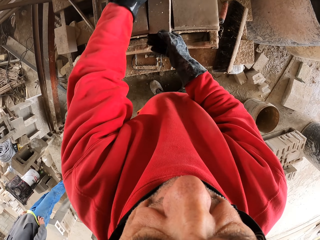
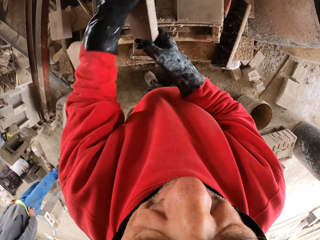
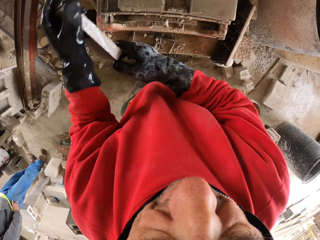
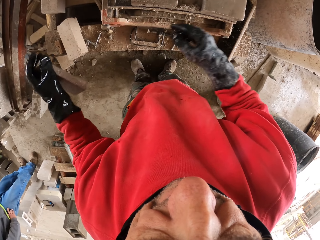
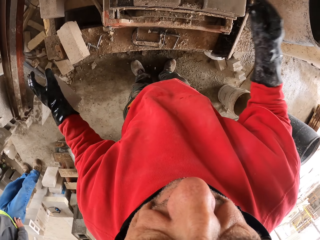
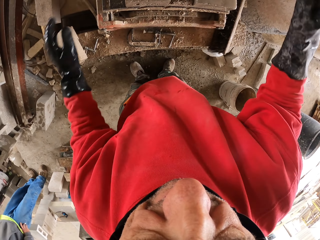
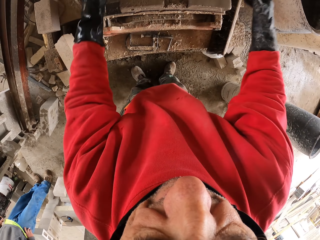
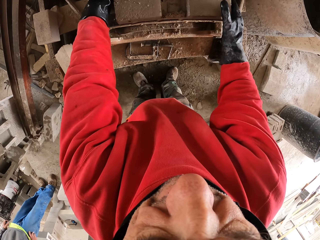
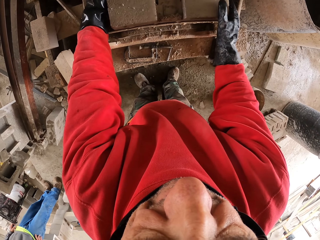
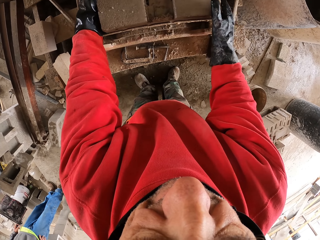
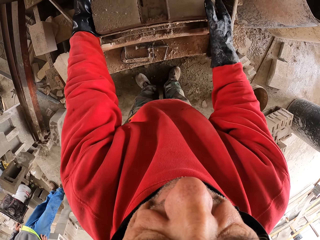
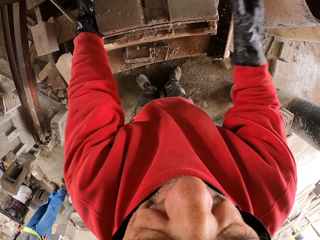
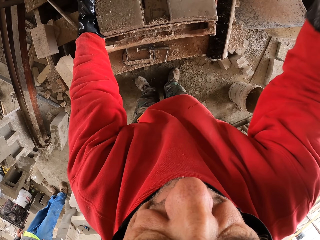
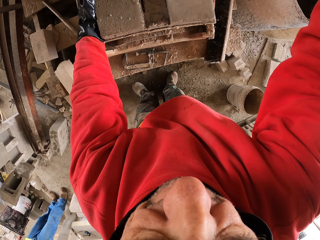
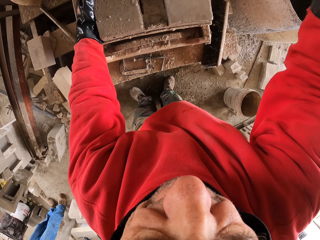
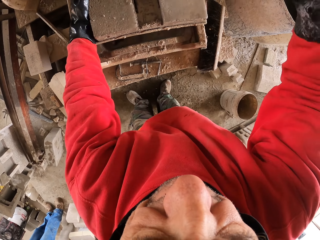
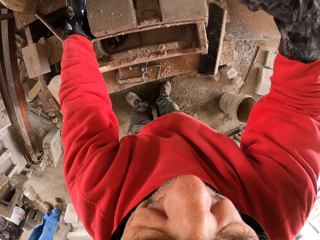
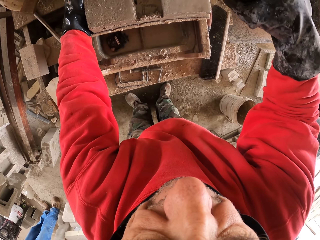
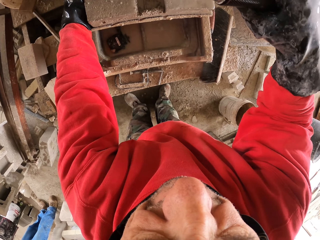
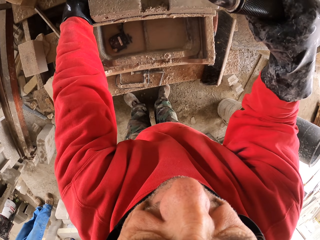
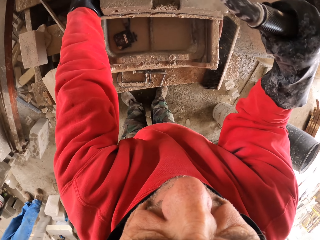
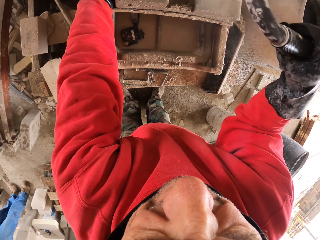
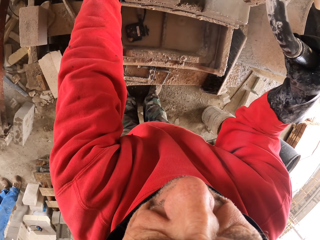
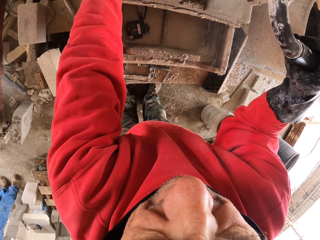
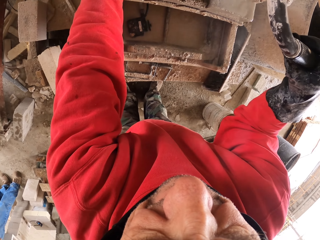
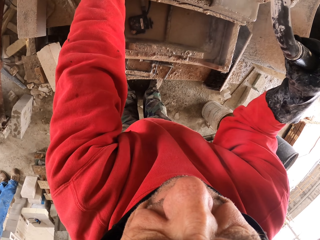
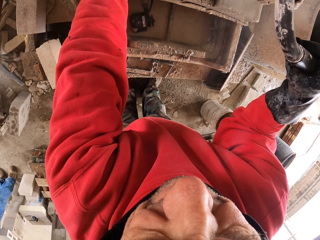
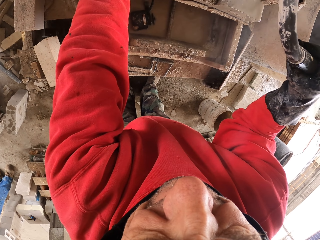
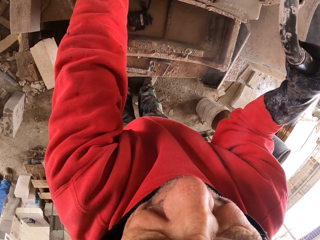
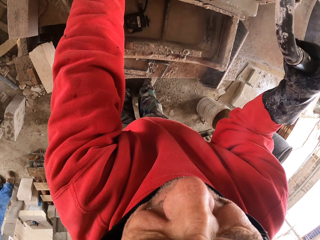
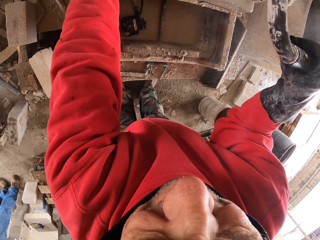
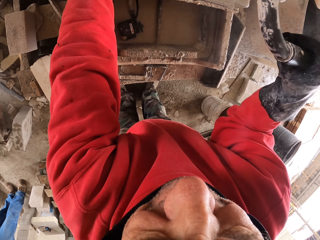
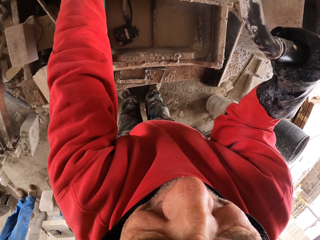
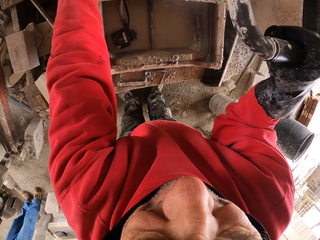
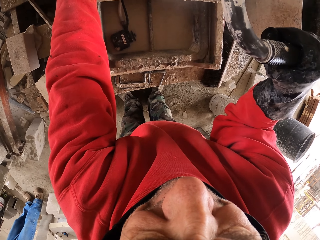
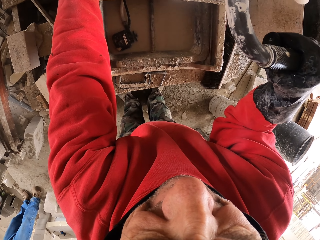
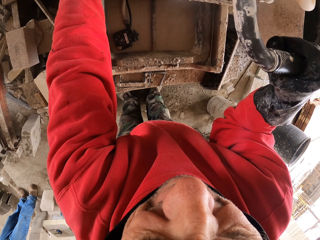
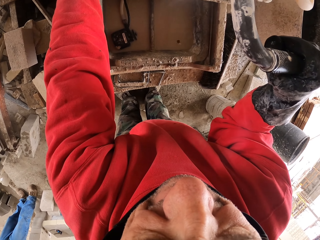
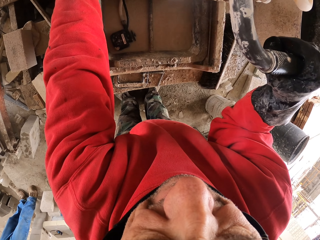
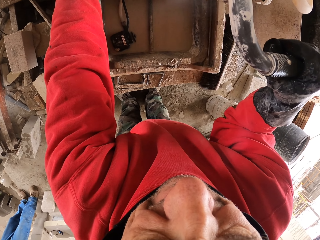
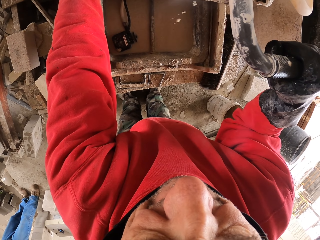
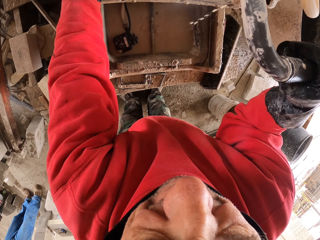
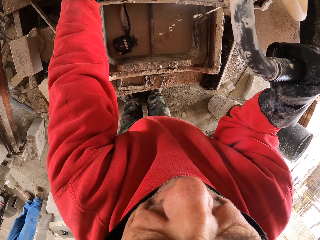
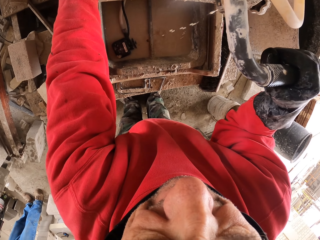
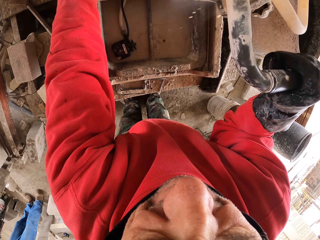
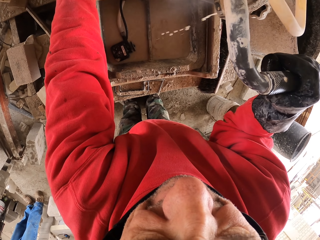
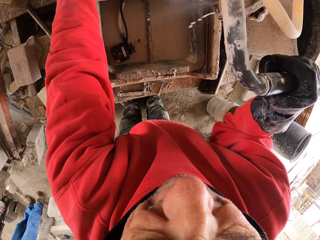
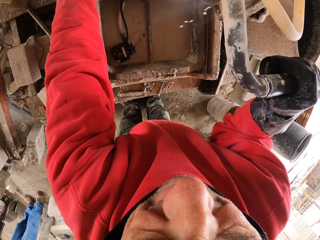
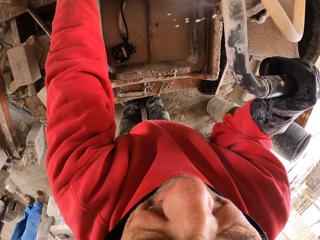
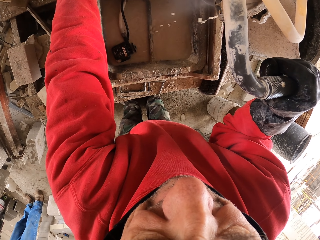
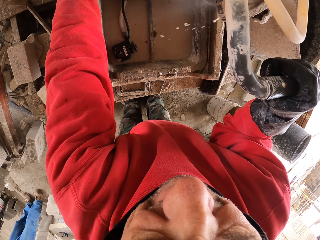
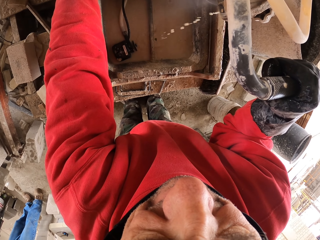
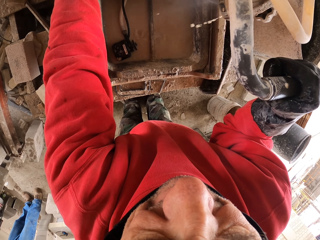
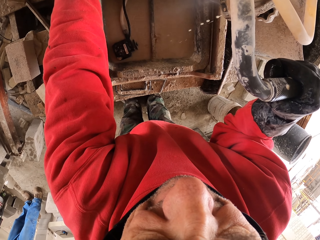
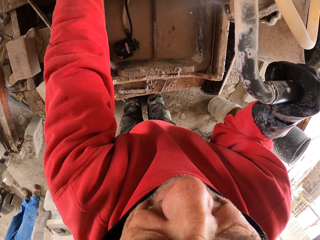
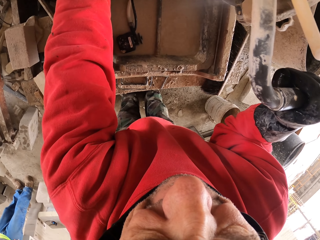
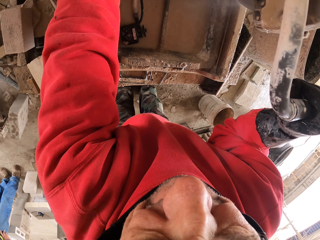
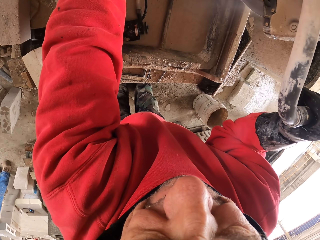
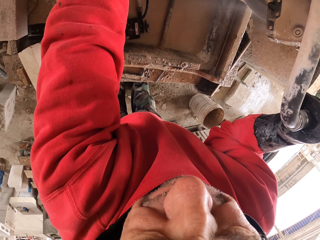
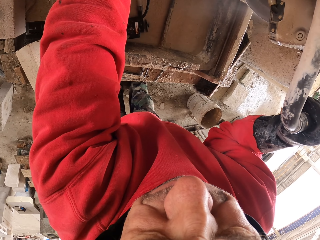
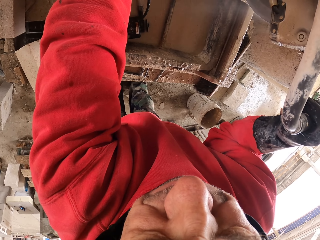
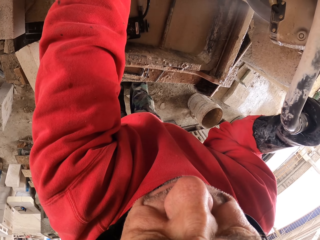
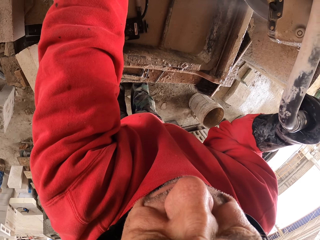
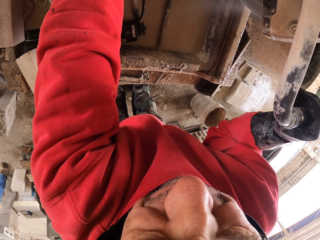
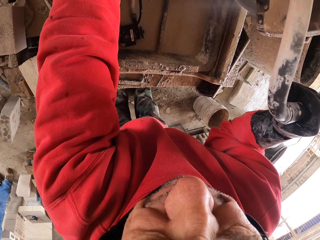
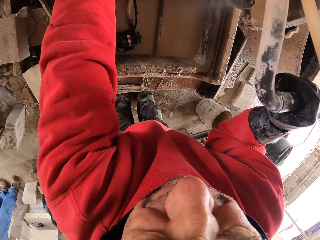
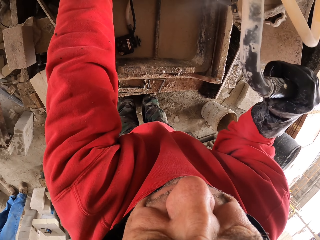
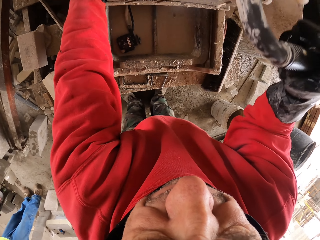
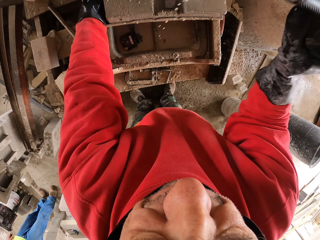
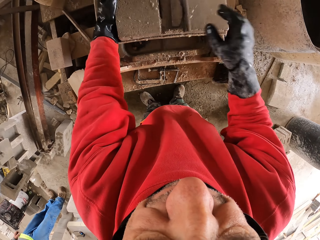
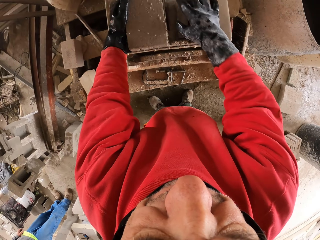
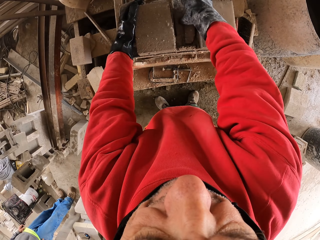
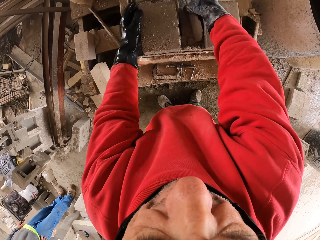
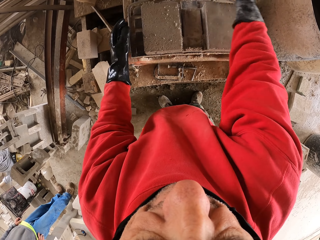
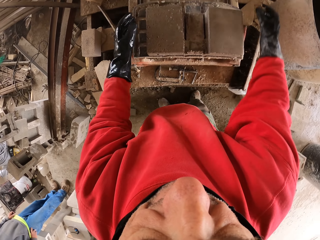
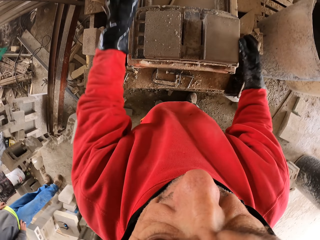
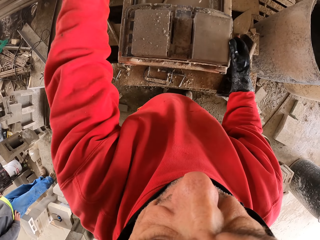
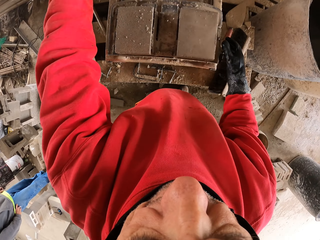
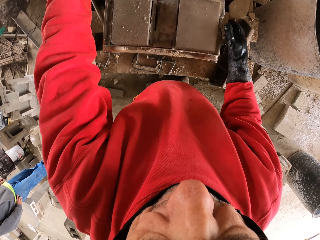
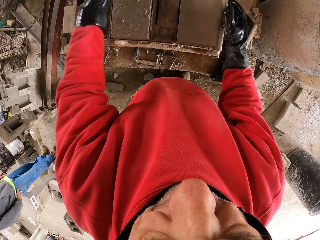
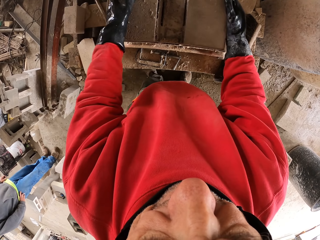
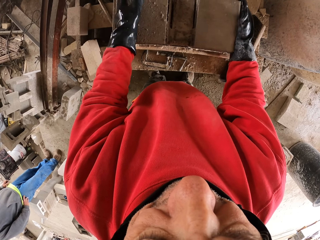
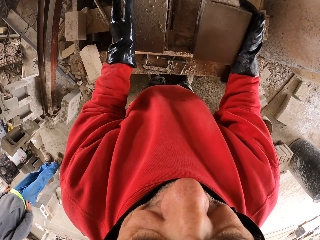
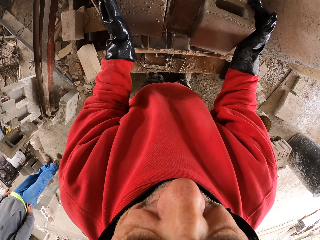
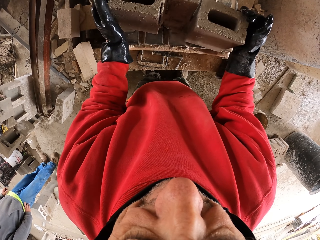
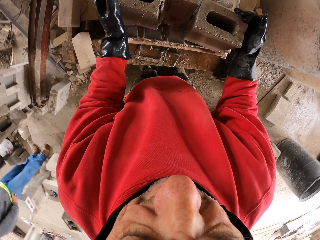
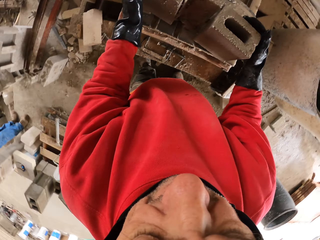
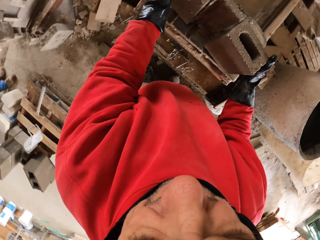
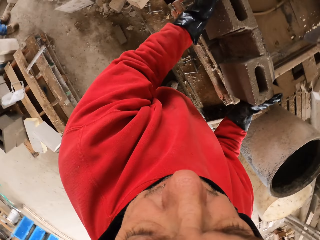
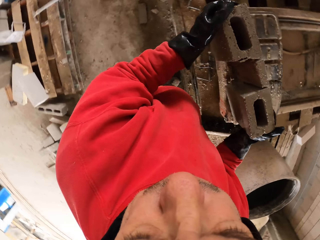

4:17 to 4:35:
The camera wearer picks a piece of brick. They throw the piece of brick down. They touch the brick. They pull the handle down. They cut the brick. They pick a piece of brick and throw the piece of brick down. They pick the brick, touch the brick and turn the brick.

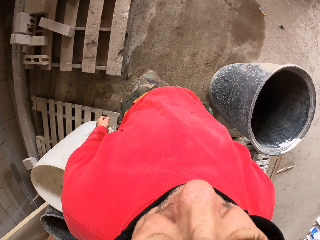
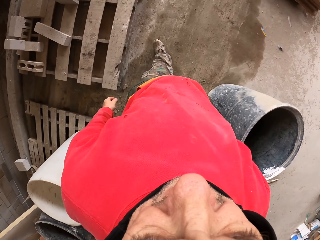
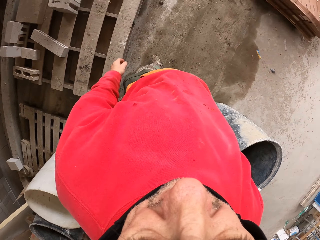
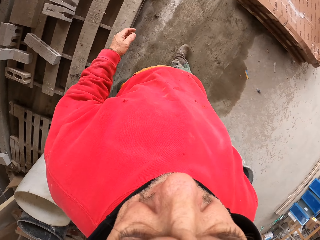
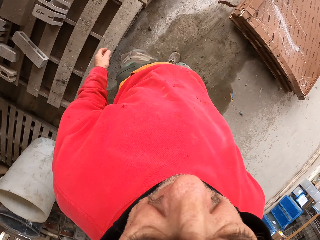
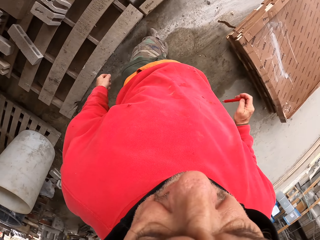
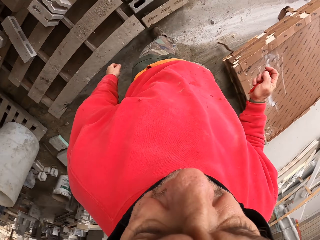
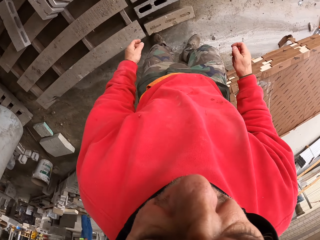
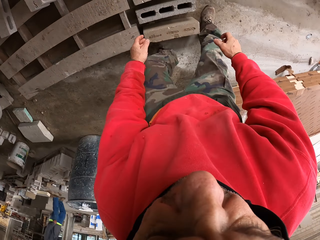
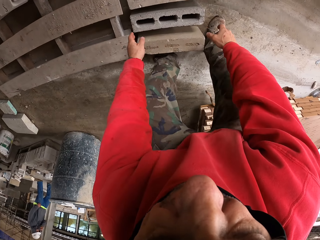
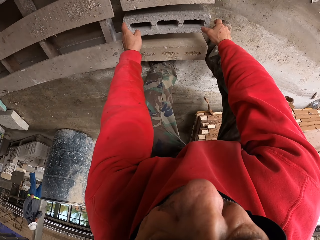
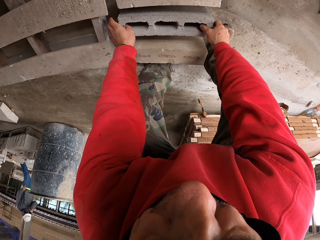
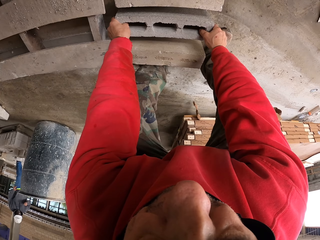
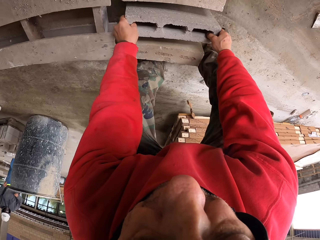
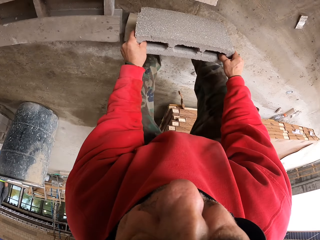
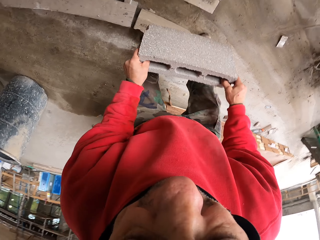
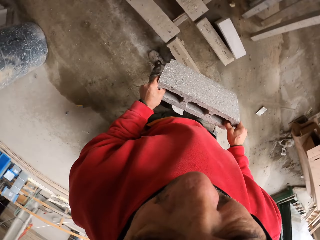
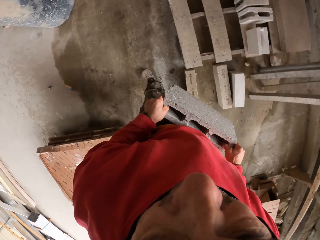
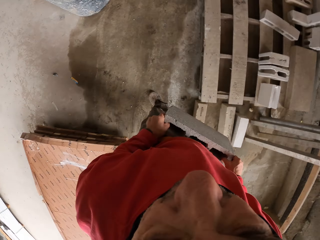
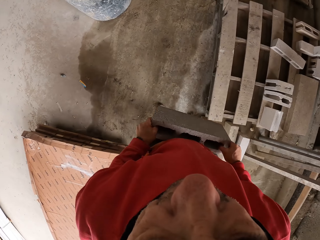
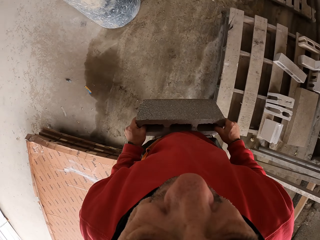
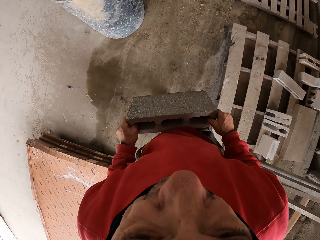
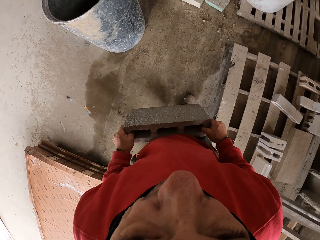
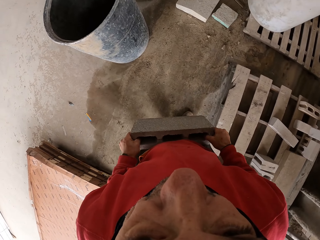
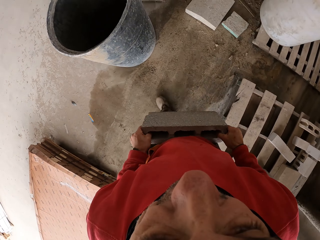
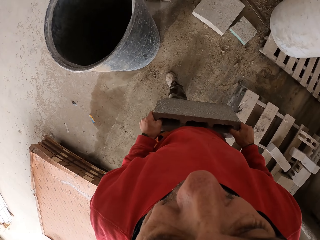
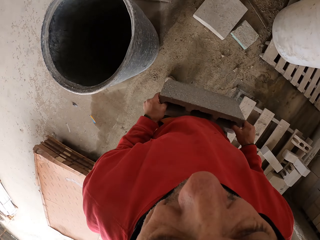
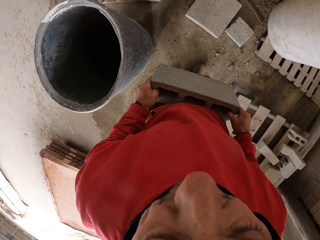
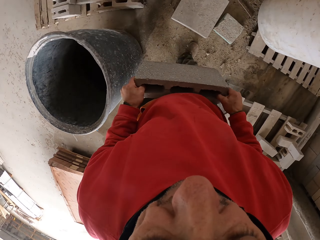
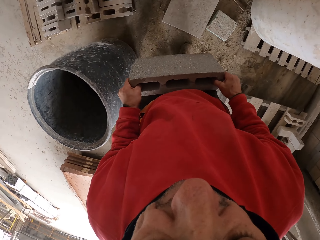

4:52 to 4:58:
The camera wearer walks. They remove the pencil marker in the pocket. They pick the brick from the floor. They walk on the floor and look around.
